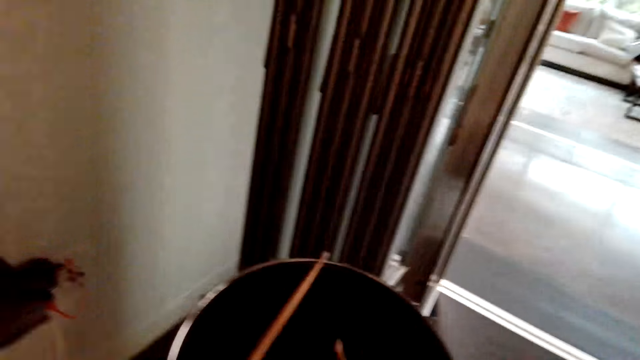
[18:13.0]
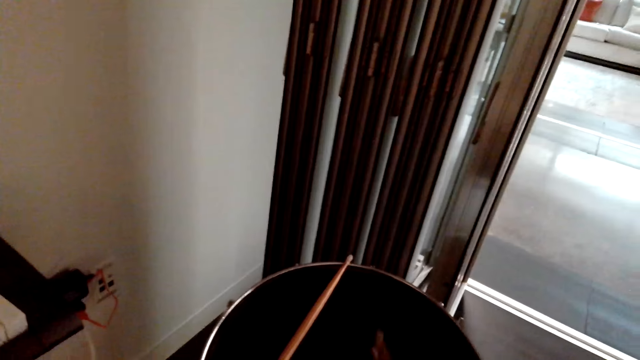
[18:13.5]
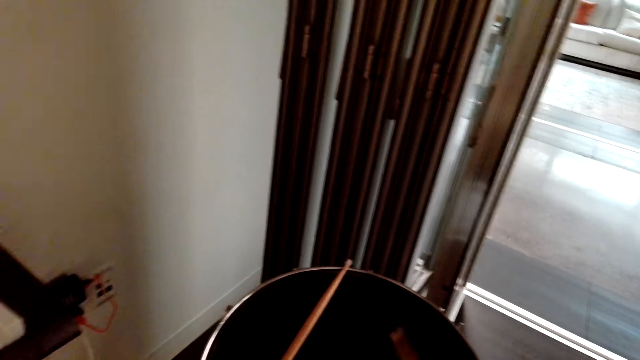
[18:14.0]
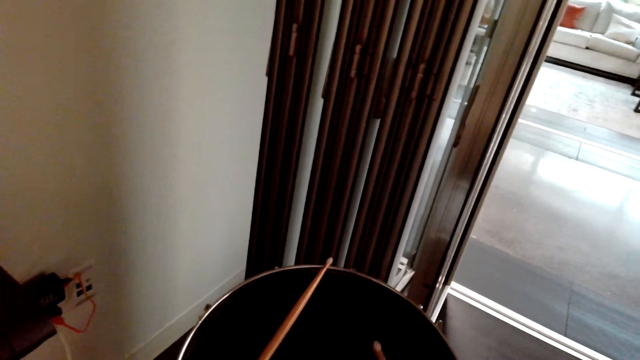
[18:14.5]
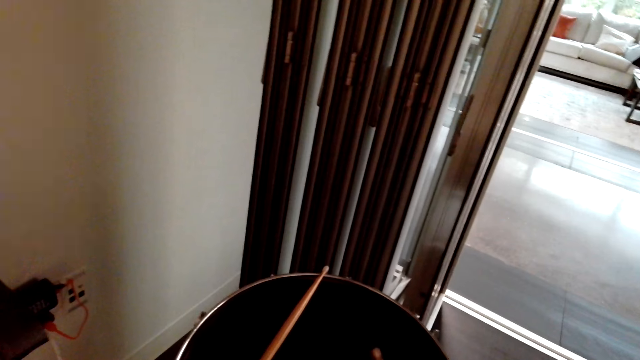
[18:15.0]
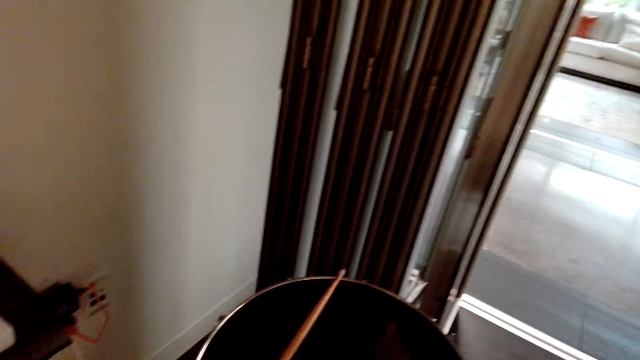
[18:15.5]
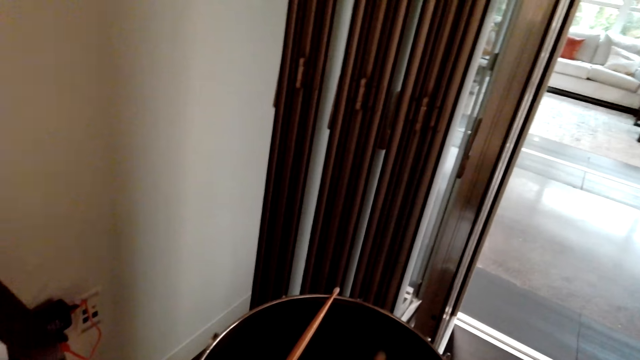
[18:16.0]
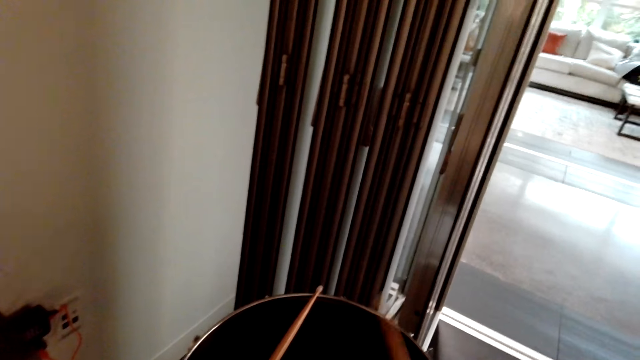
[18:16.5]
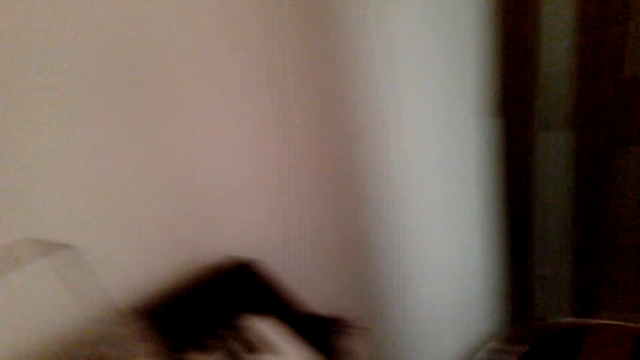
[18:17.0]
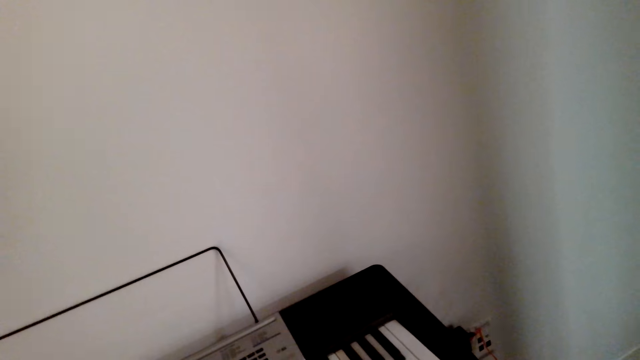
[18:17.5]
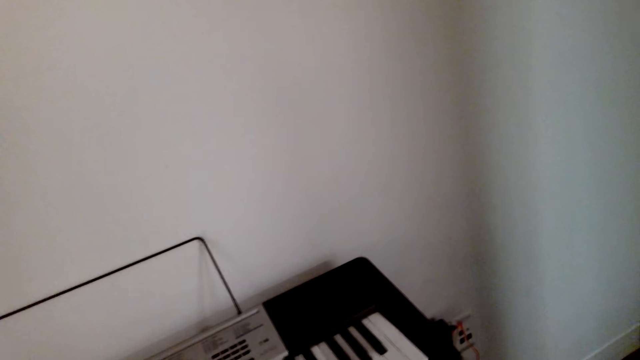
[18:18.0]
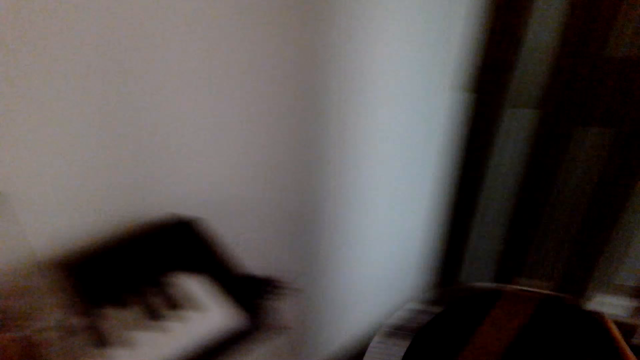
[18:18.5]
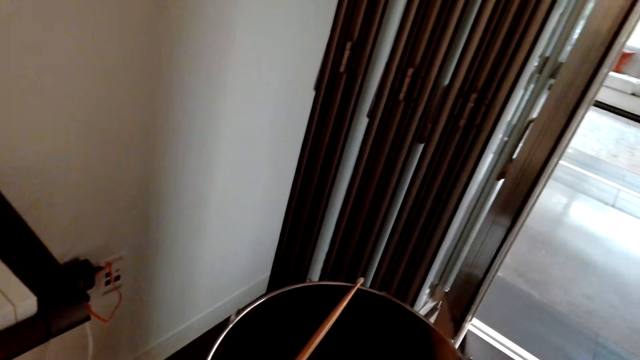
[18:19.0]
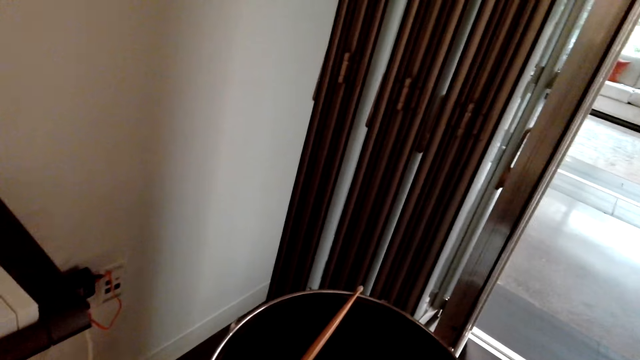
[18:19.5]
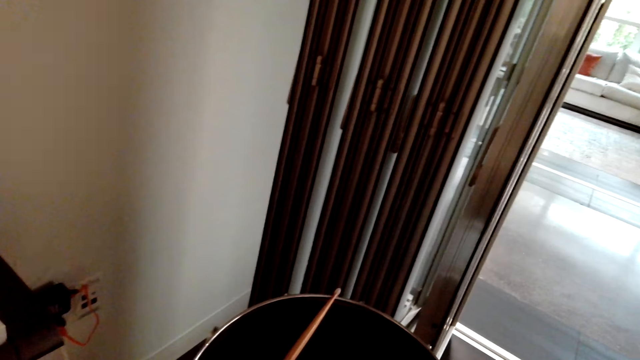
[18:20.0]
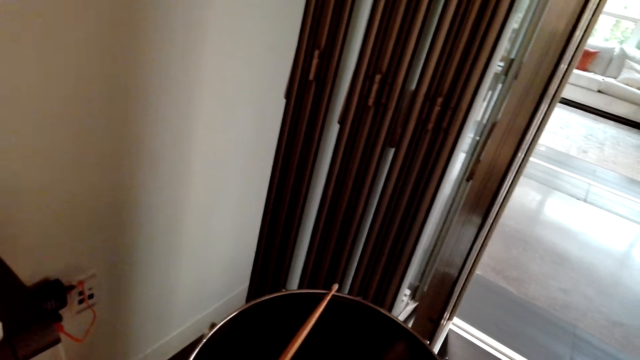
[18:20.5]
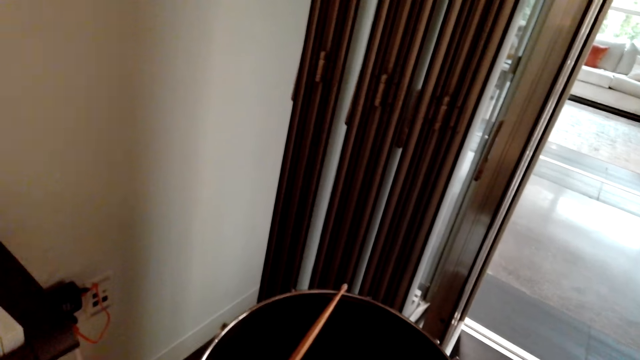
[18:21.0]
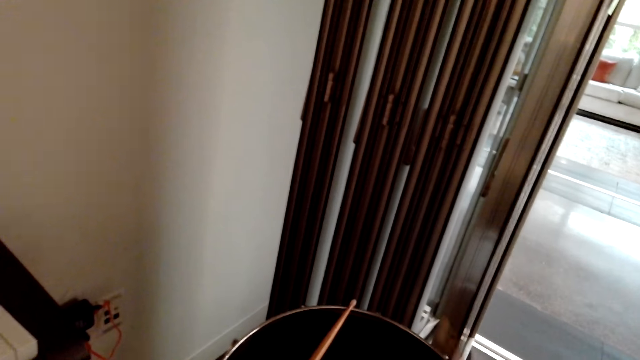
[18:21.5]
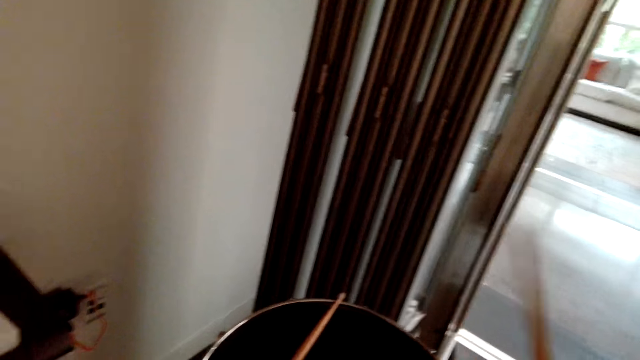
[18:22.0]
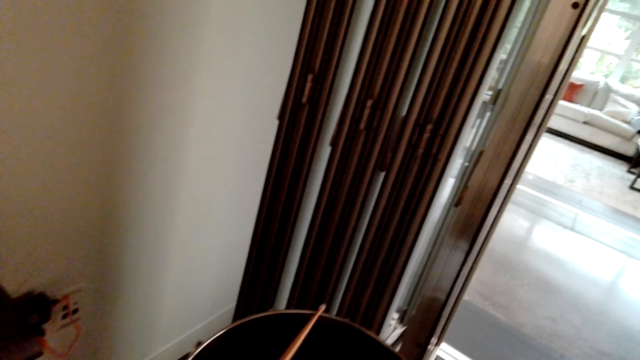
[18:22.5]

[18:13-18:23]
The camera wearer plays the piano. They hit the drum with the drum sticks.

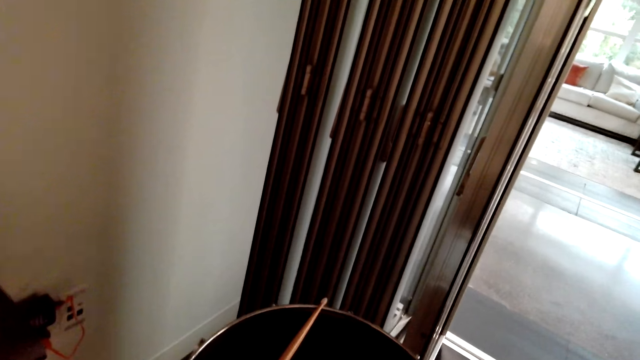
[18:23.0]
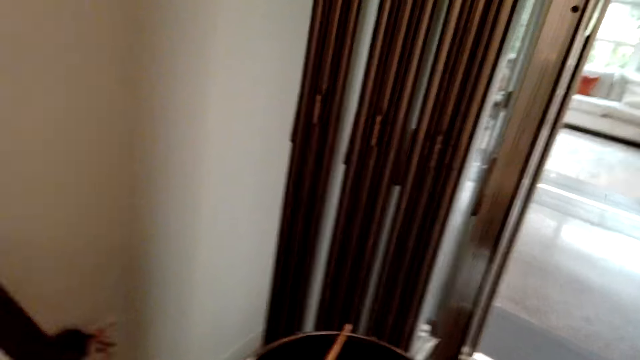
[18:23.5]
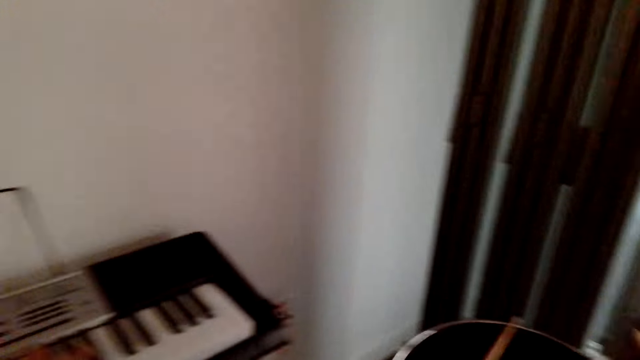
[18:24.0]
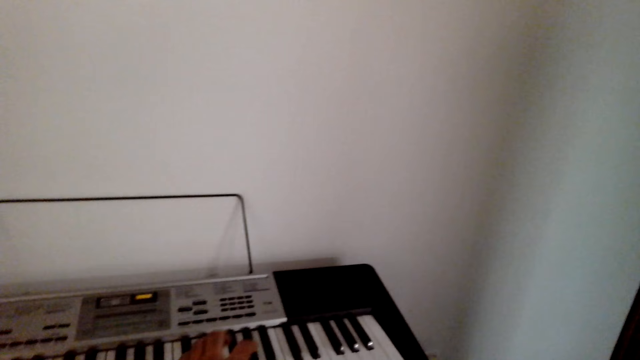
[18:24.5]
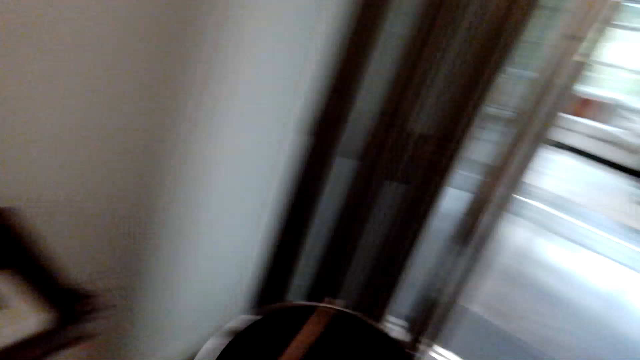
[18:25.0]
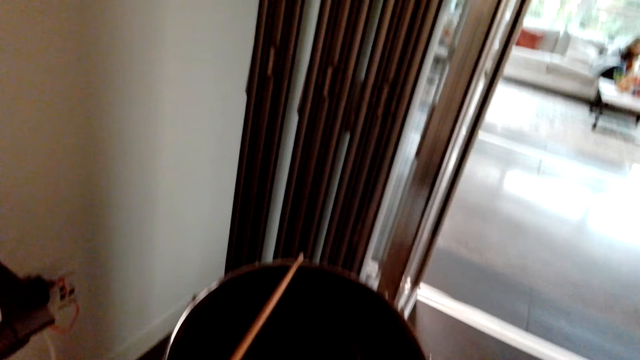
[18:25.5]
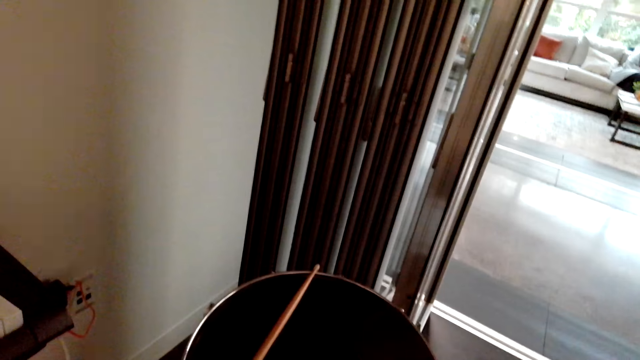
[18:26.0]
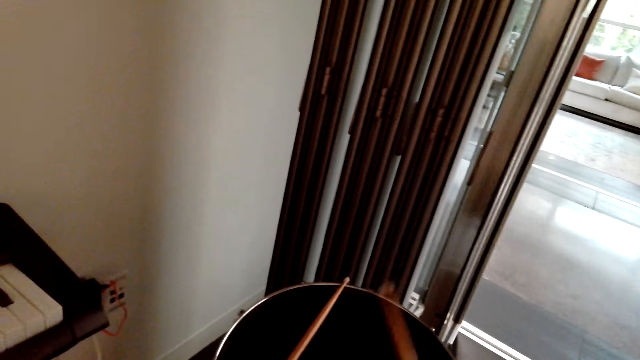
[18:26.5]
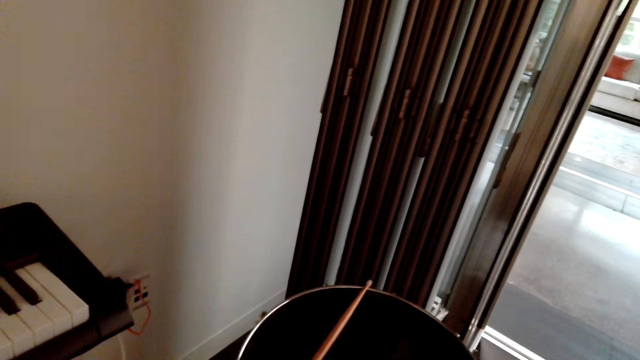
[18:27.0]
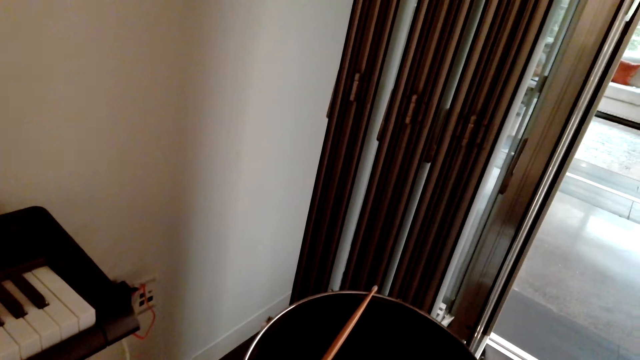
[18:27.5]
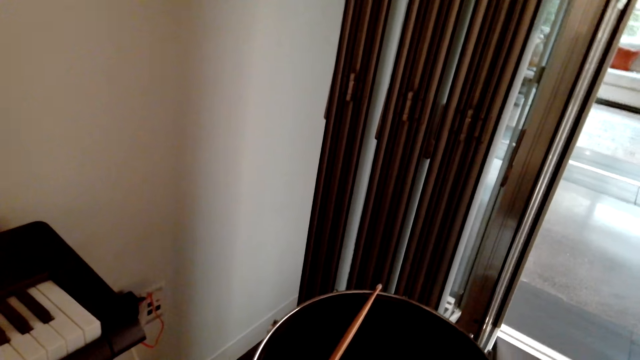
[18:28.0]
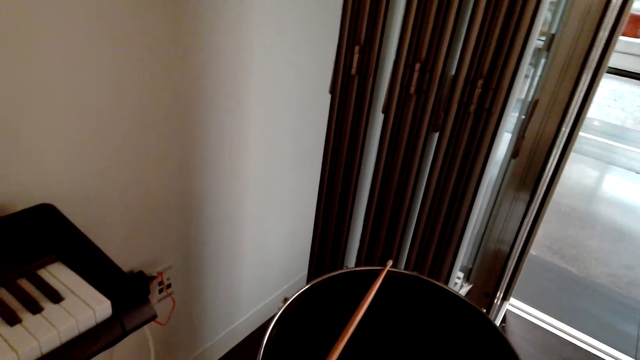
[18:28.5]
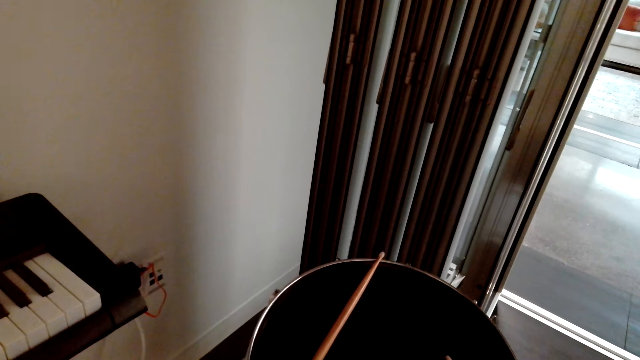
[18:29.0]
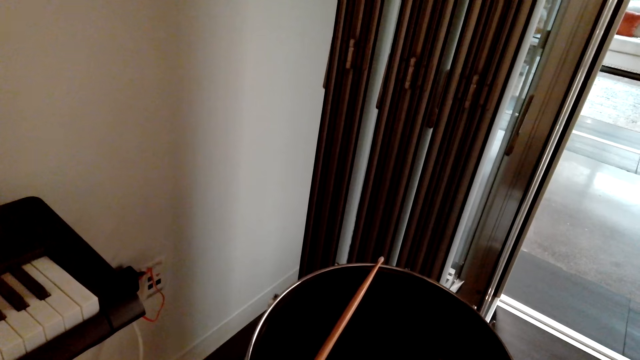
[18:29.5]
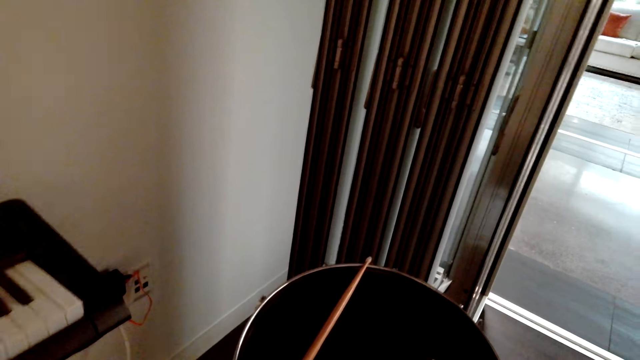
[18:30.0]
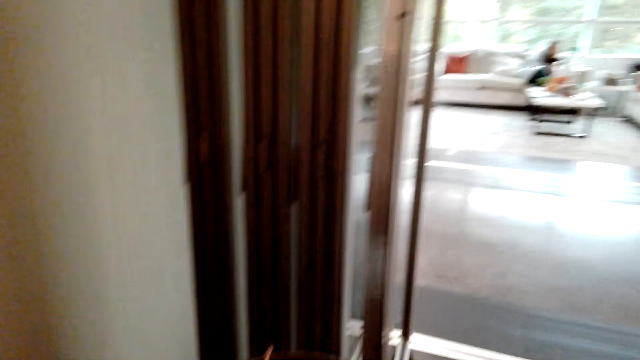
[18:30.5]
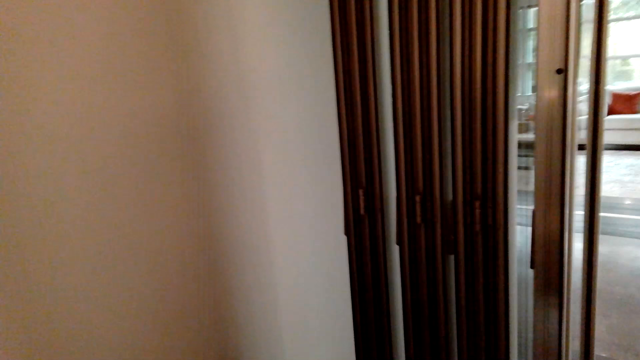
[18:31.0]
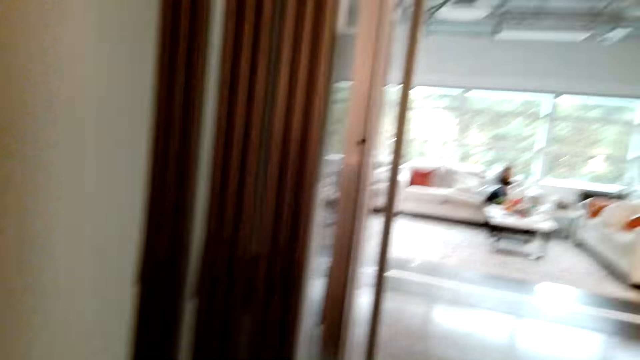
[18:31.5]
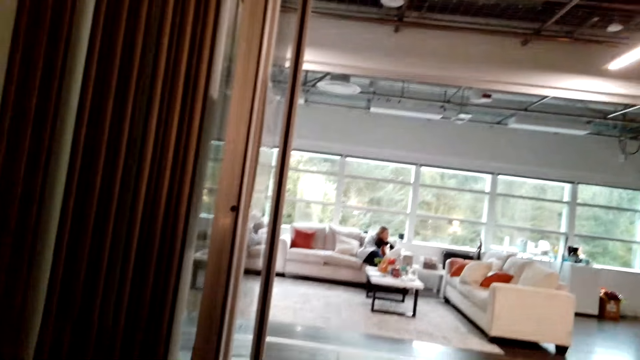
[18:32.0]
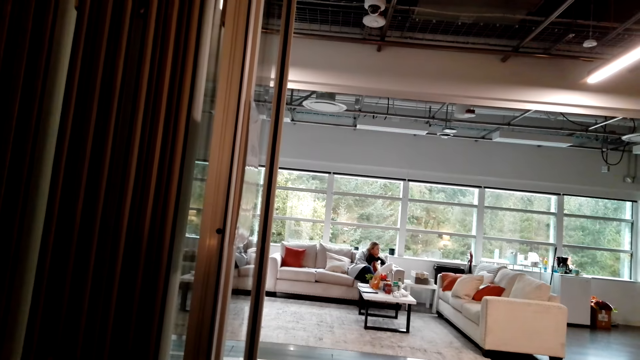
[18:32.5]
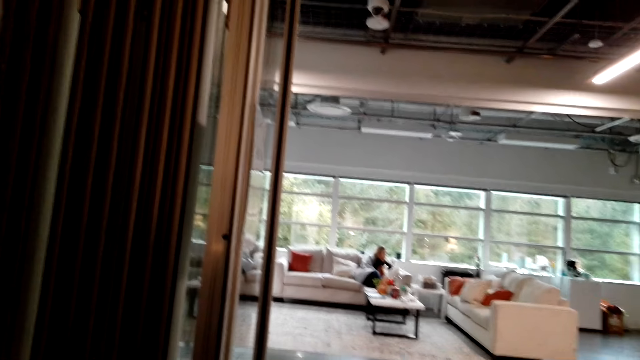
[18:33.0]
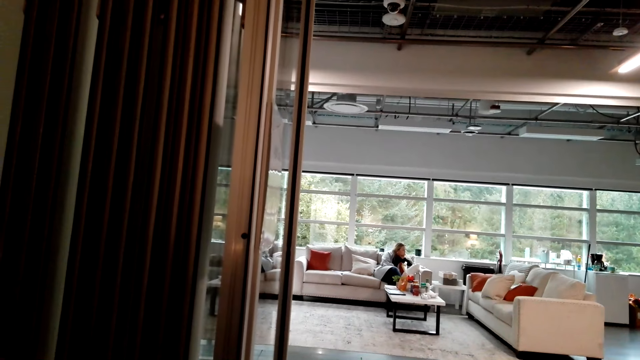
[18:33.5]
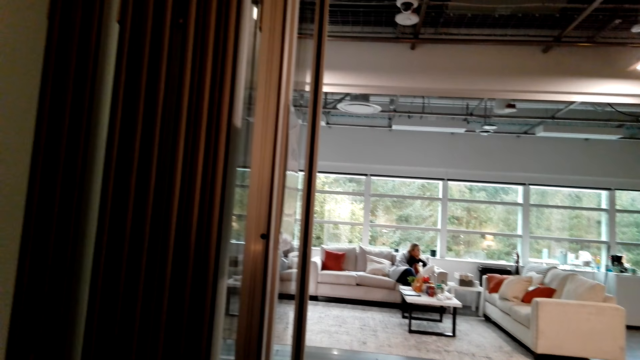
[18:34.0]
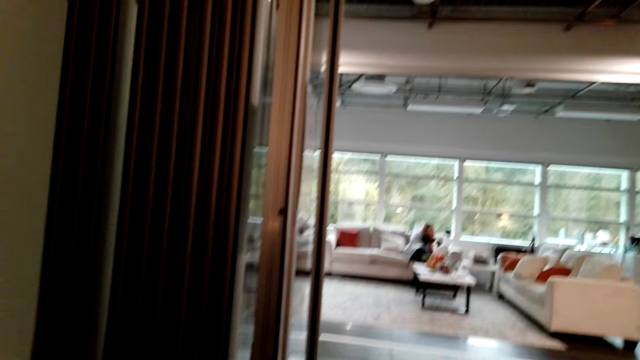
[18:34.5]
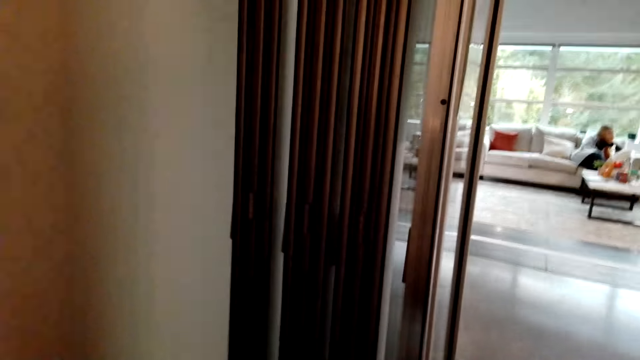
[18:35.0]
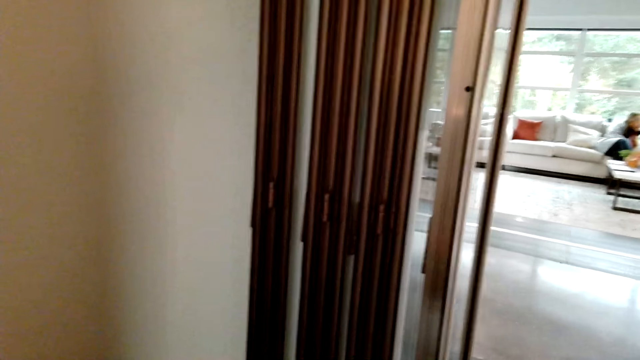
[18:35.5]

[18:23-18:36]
The camera wearer looks around. They look around.
